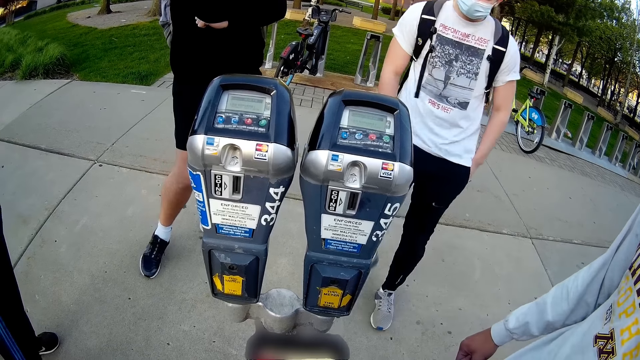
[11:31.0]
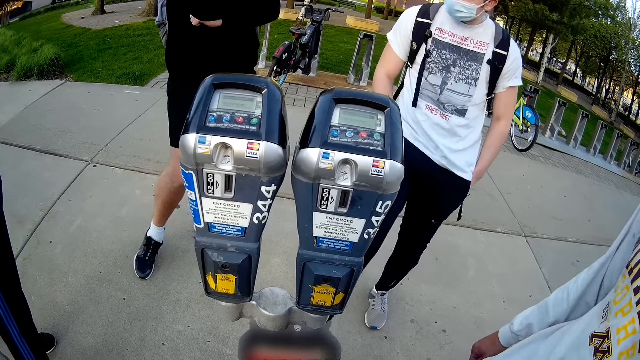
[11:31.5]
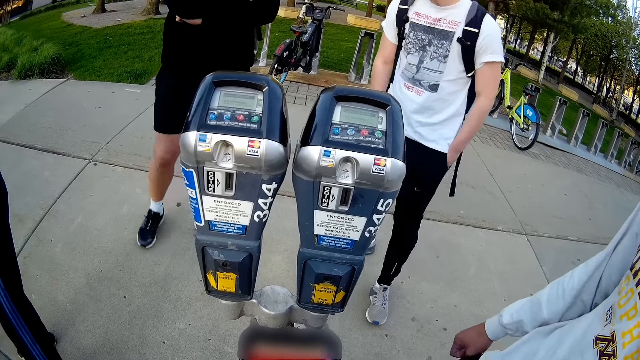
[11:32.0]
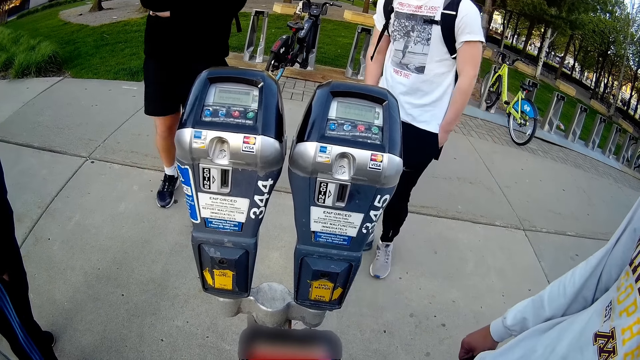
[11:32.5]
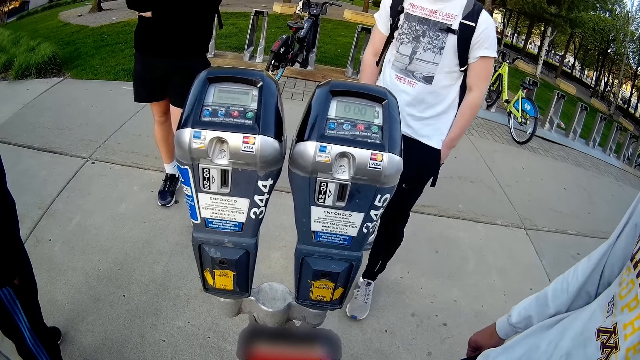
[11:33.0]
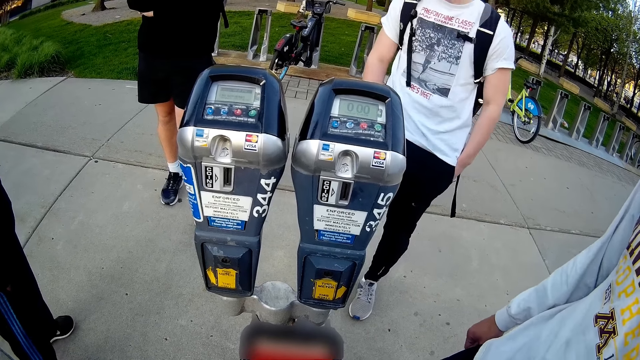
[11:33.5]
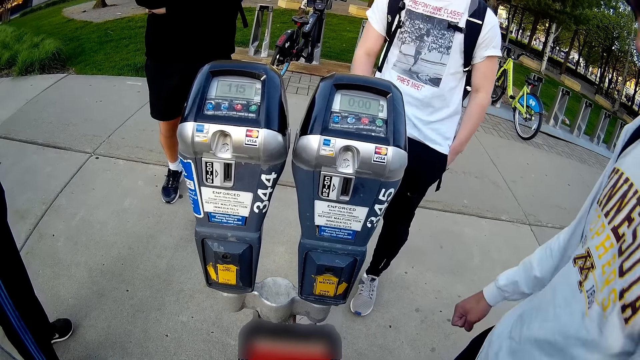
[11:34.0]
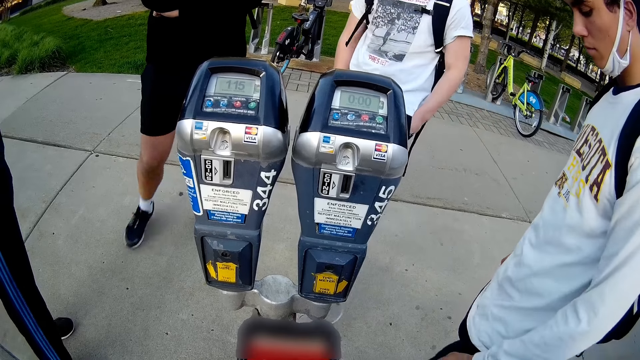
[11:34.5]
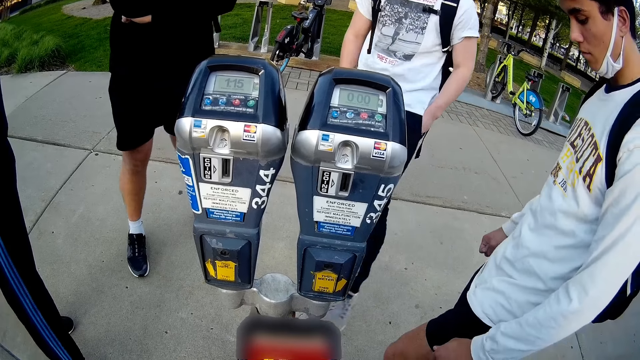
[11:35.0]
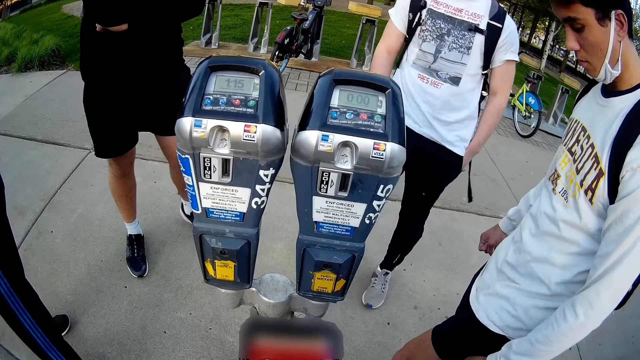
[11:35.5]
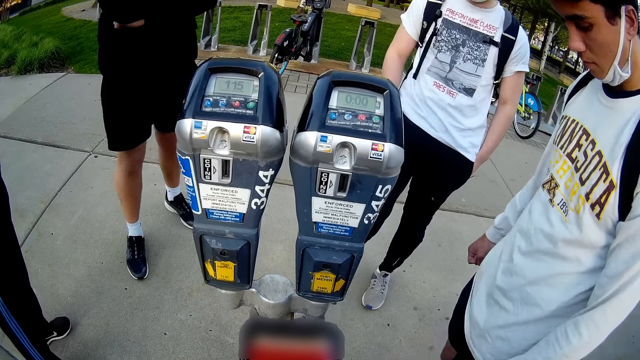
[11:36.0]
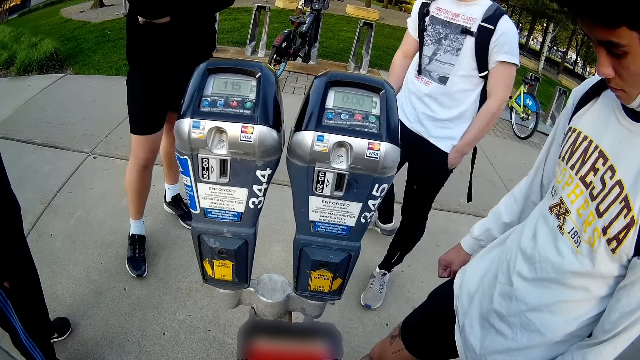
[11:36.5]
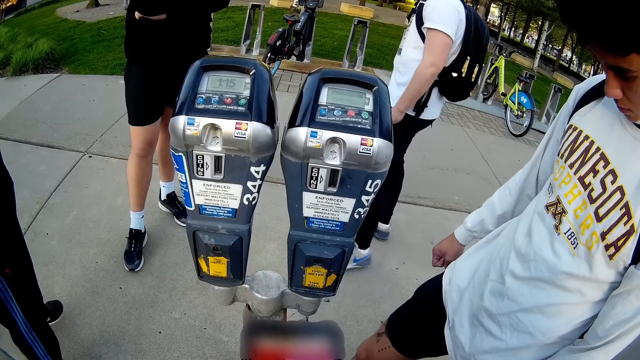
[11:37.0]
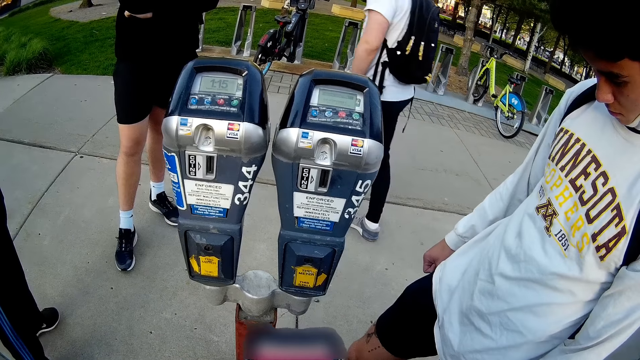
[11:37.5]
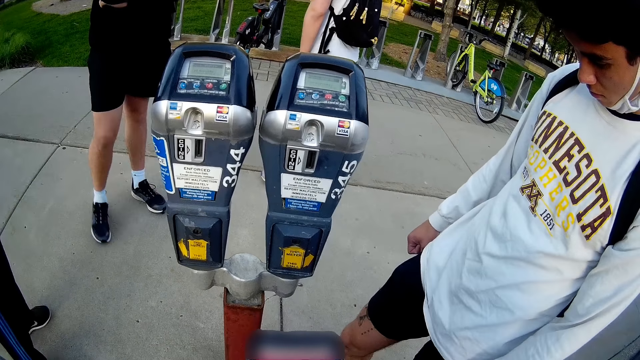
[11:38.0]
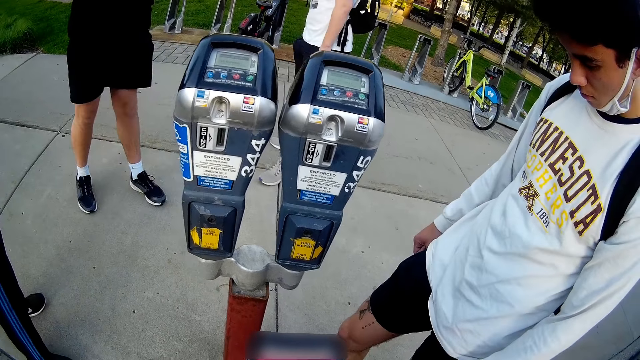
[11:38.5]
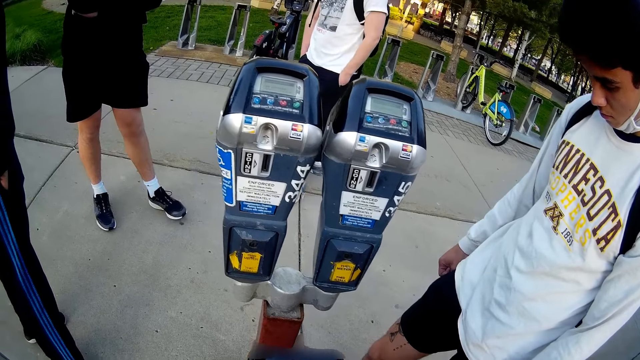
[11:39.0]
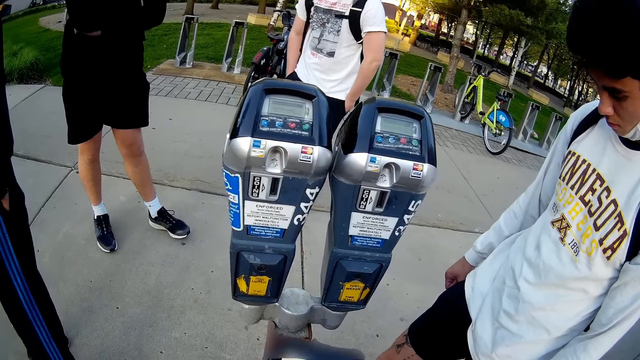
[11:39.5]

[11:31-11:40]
A man kicks the parking access system stand with his right foot. Another man converses with the first man. The first man converses with the other man. The first man kicks the parking access system stand with his right foot. He kicks the parking access system stand with his left foot. He kicks the parking access system stand with his right foot. A third man kicks the parking access system stand with his right foot.

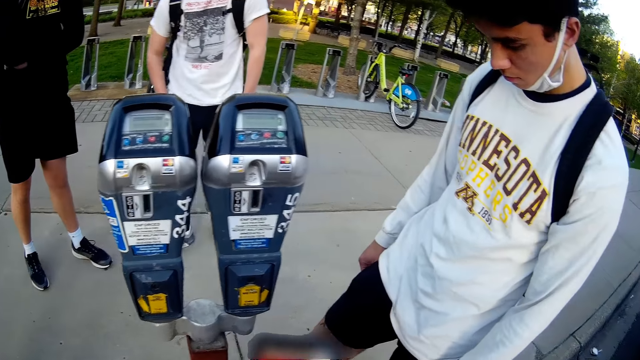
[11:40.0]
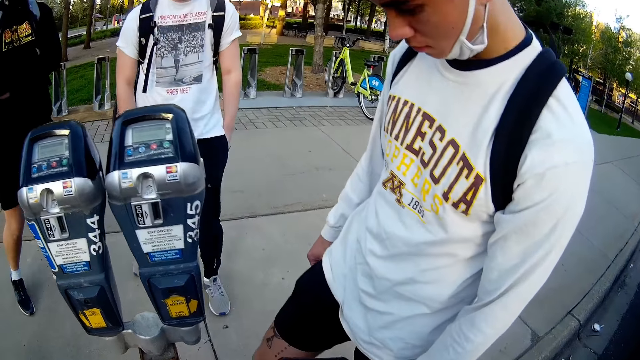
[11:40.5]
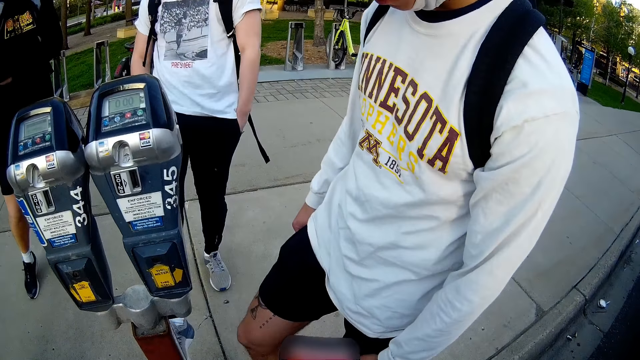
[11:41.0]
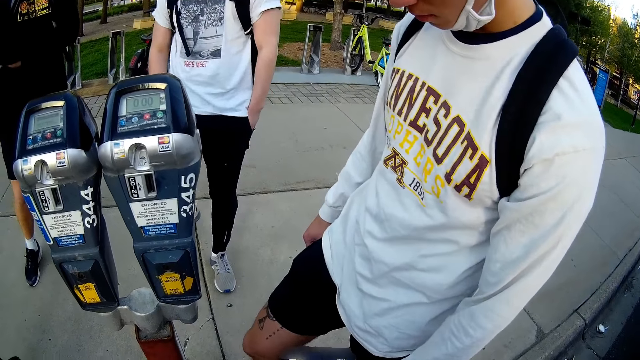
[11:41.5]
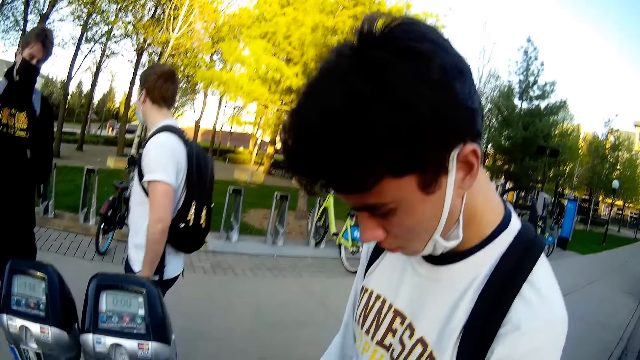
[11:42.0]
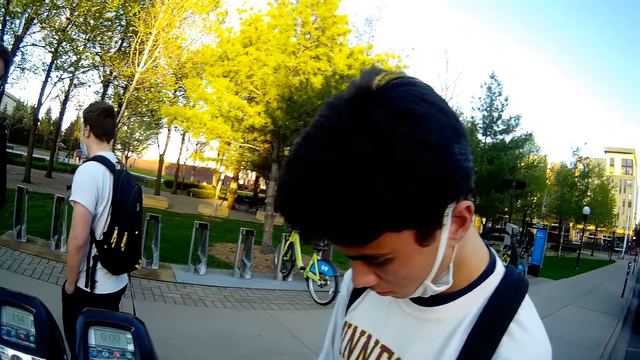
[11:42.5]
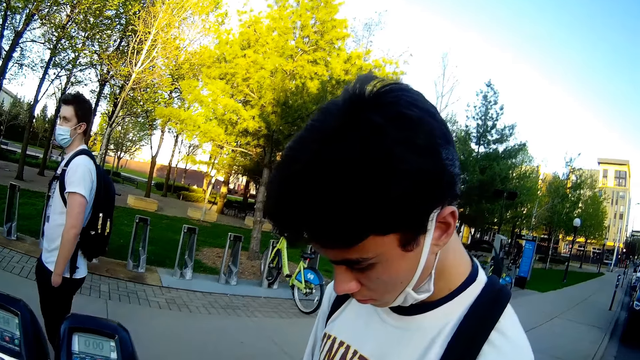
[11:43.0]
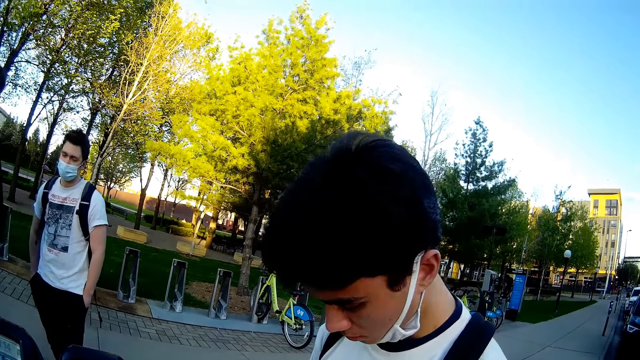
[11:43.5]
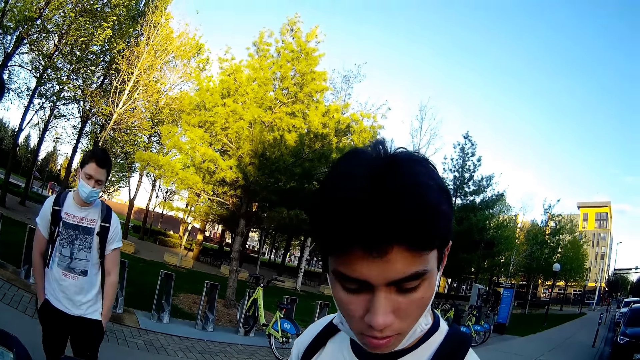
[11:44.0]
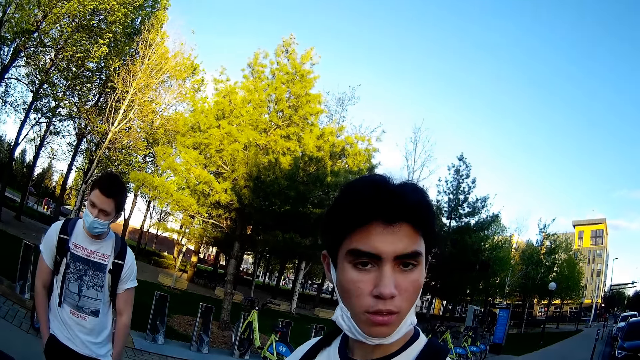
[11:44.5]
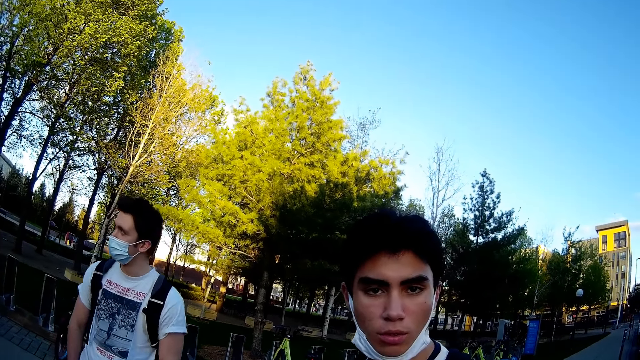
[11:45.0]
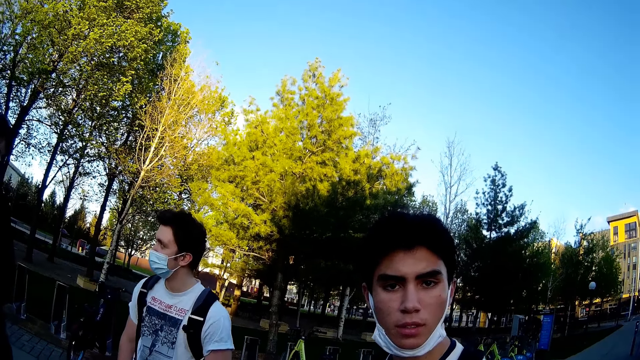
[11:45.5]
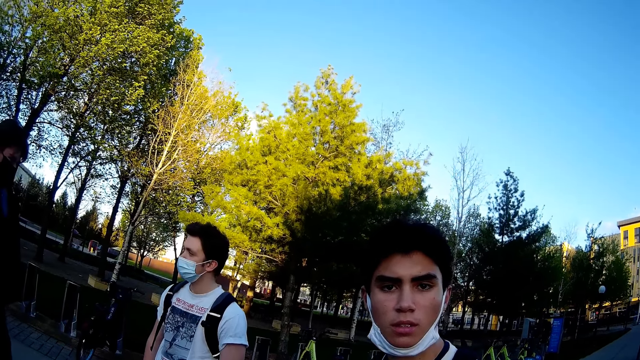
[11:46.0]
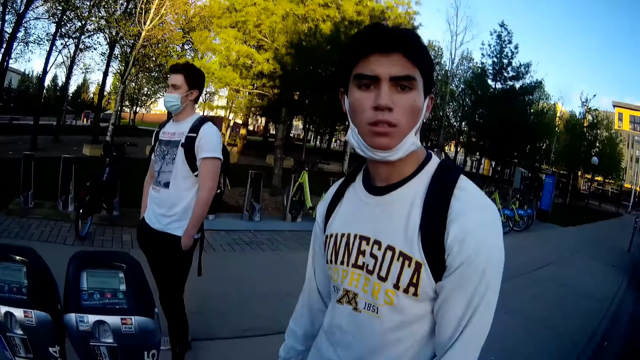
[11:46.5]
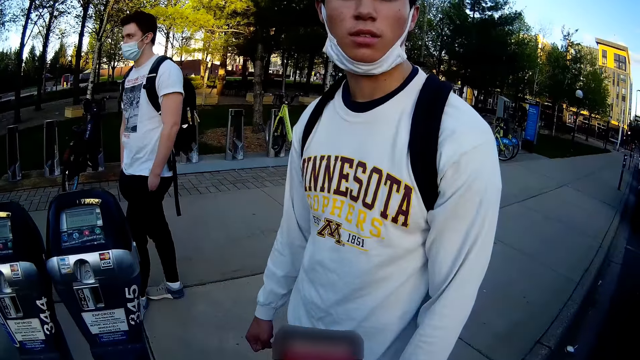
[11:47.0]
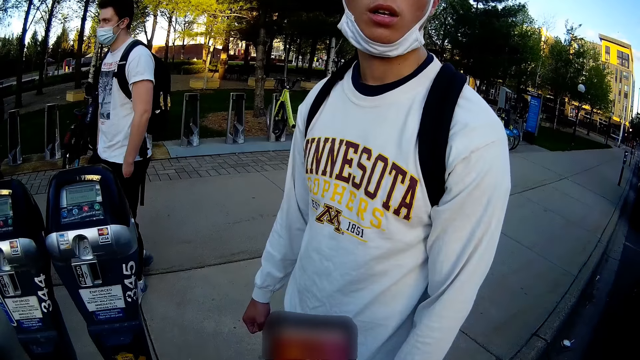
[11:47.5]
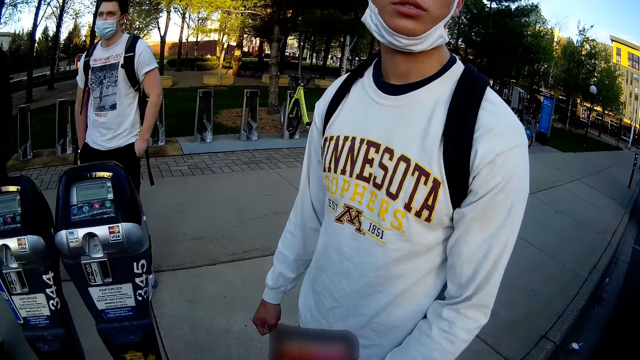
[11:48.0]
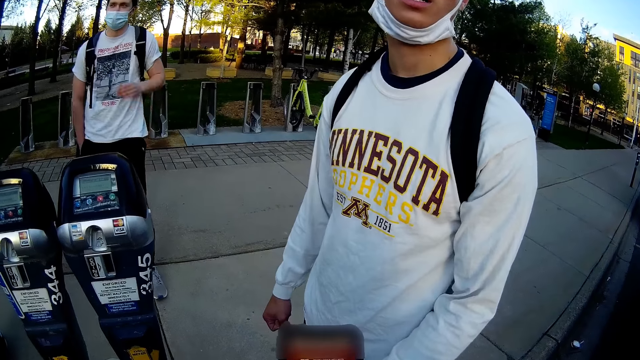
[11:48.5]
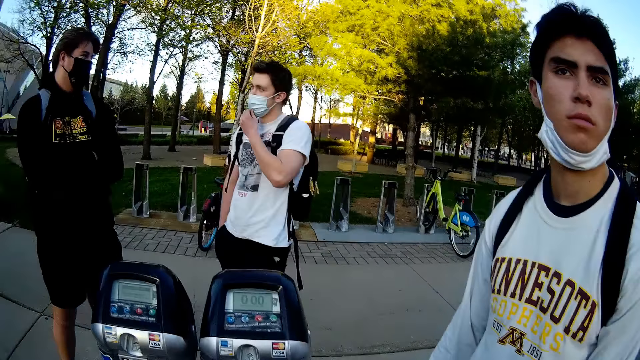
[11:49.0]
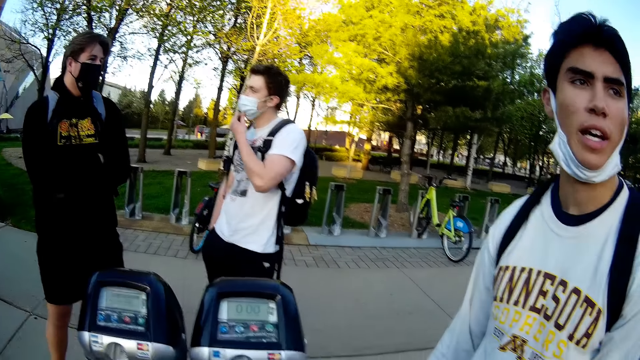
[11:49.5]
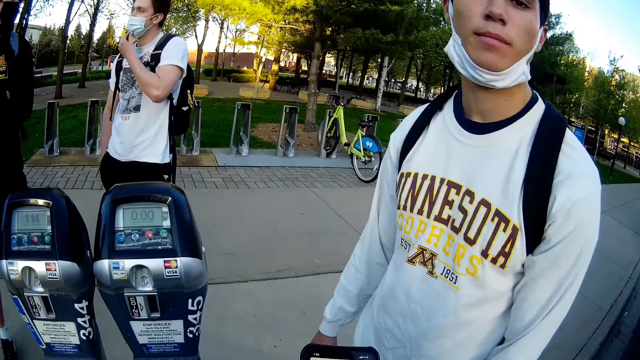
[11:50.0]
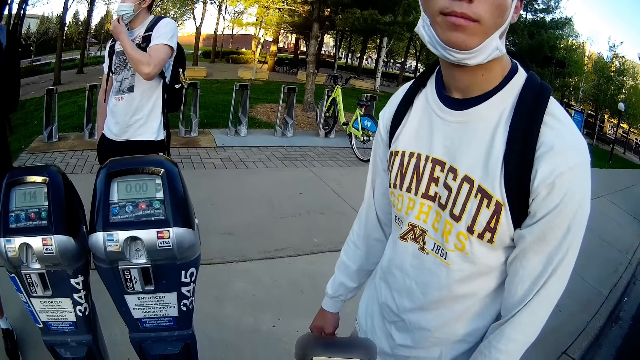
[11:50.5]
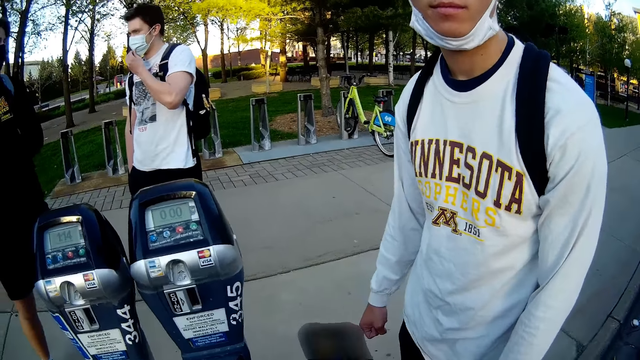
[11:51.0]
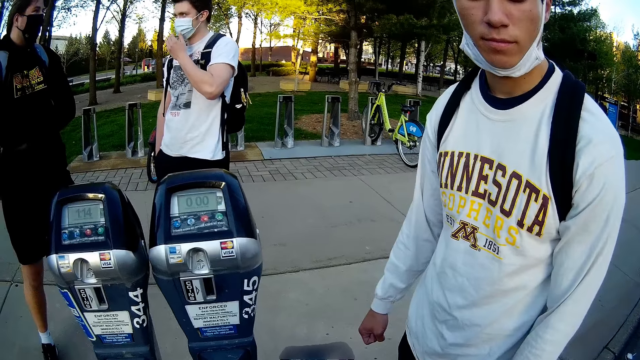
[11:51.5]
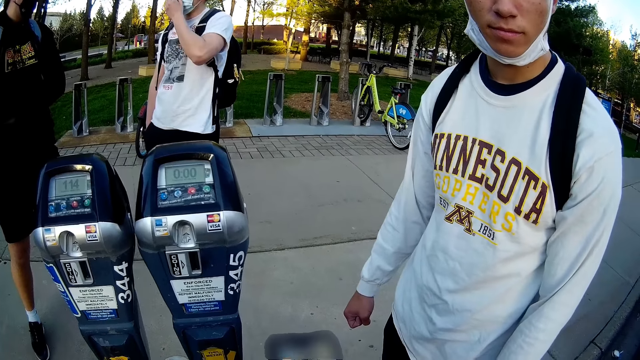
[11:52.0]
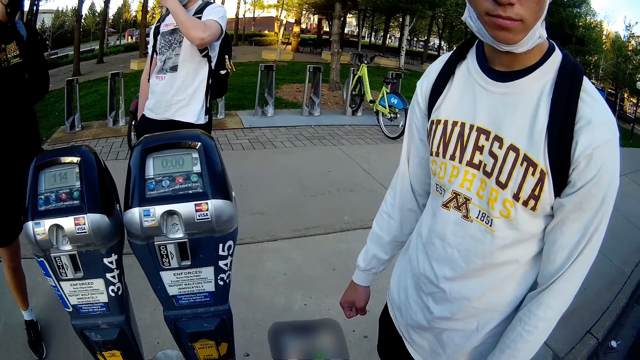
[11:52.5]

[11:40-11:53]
A man kicks the parking access system stand with his right foot. The camera wearer converses with another man. The other man converses with the camera wearer.
